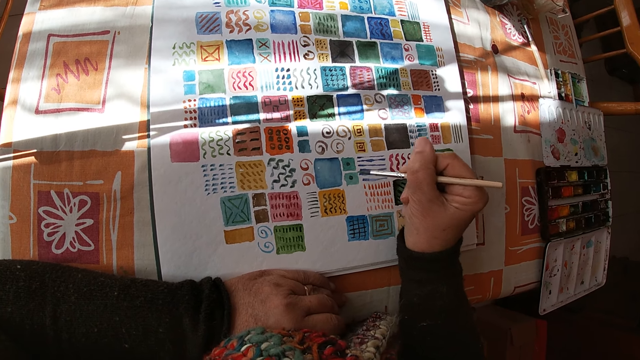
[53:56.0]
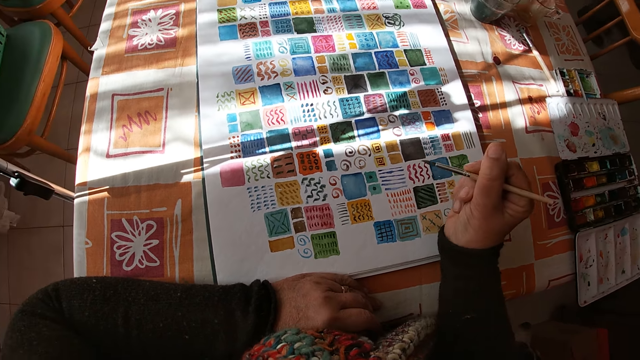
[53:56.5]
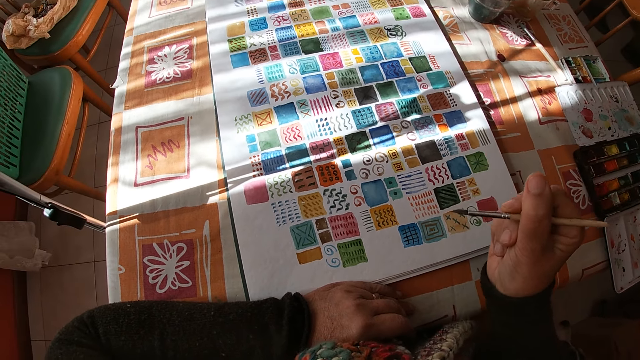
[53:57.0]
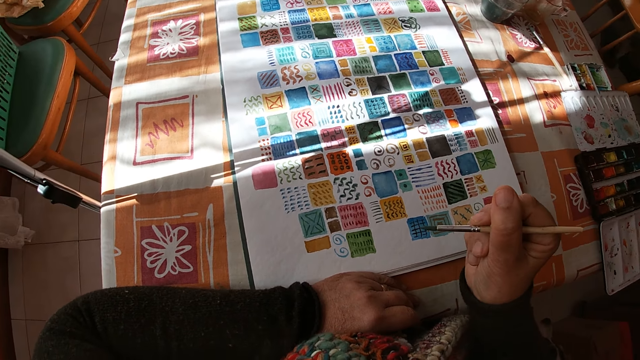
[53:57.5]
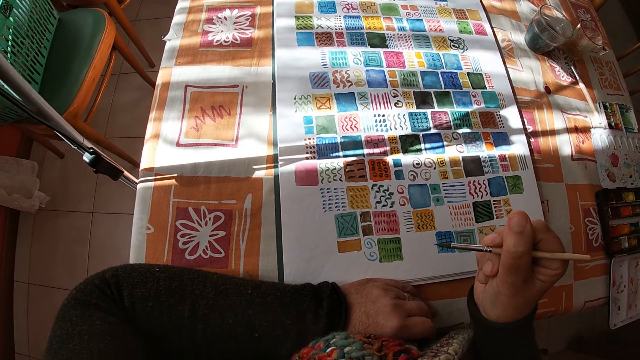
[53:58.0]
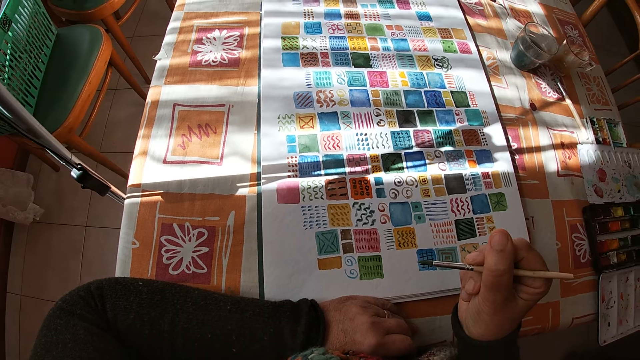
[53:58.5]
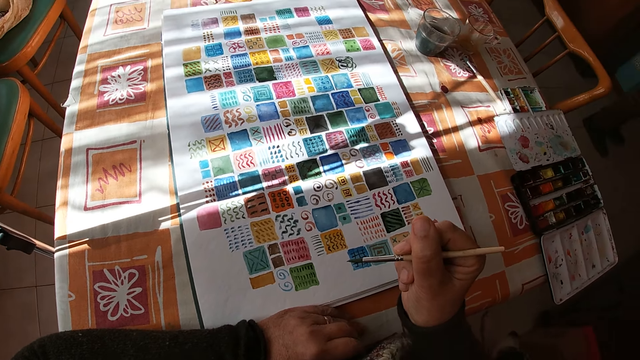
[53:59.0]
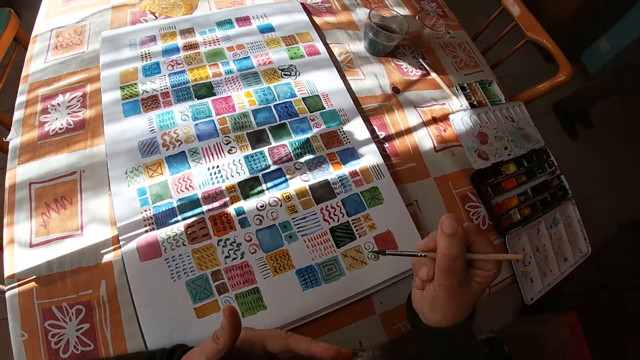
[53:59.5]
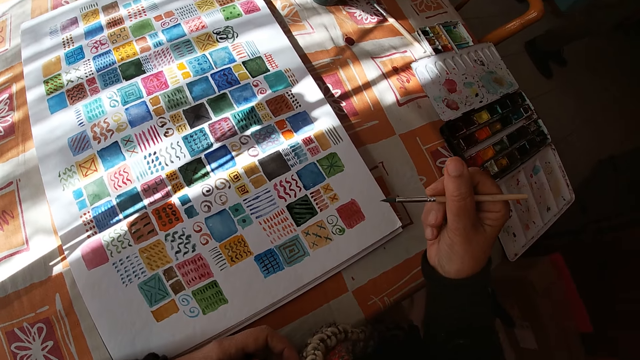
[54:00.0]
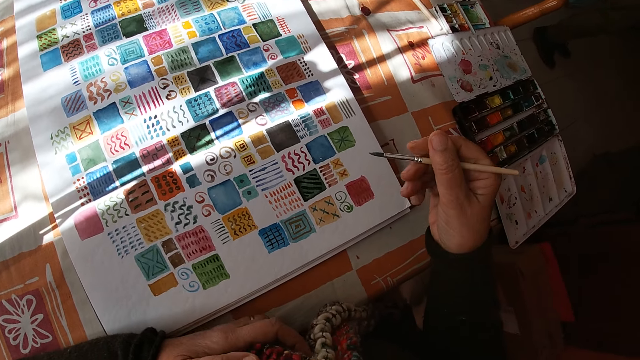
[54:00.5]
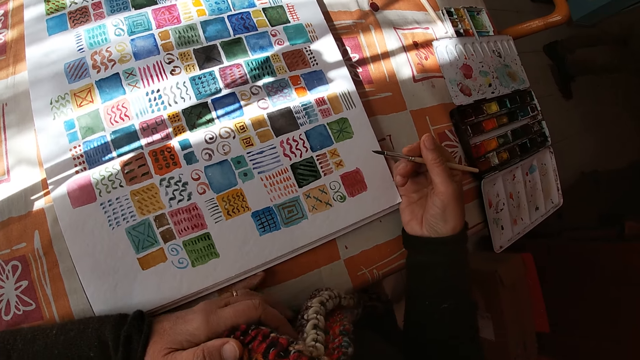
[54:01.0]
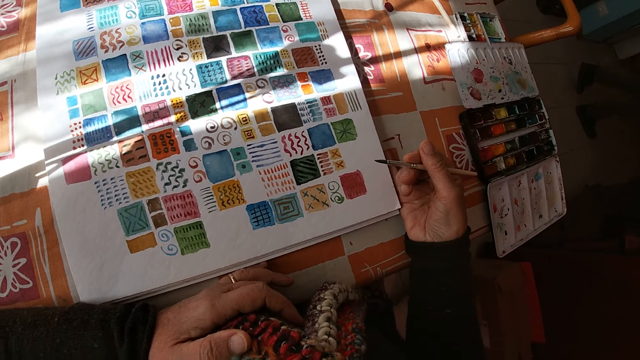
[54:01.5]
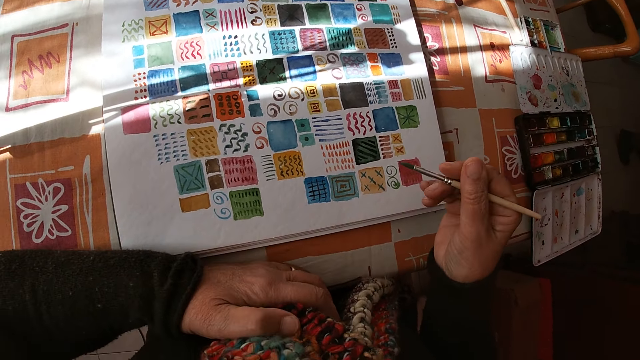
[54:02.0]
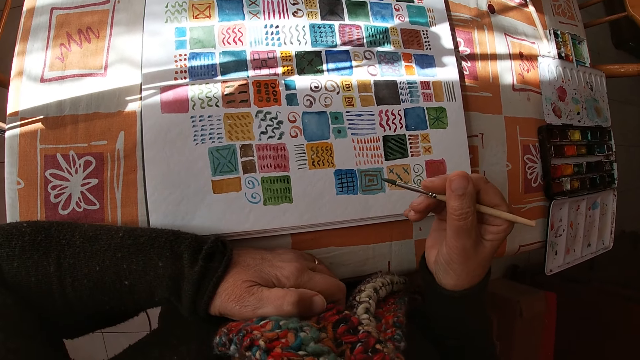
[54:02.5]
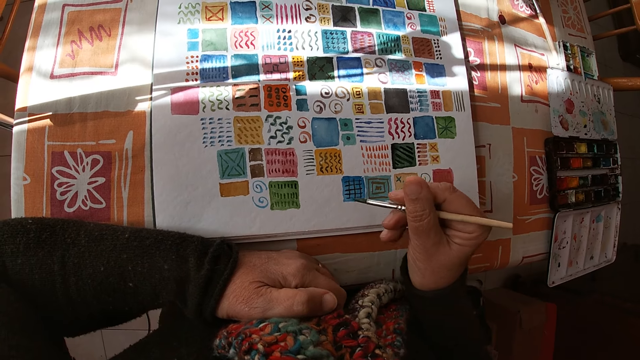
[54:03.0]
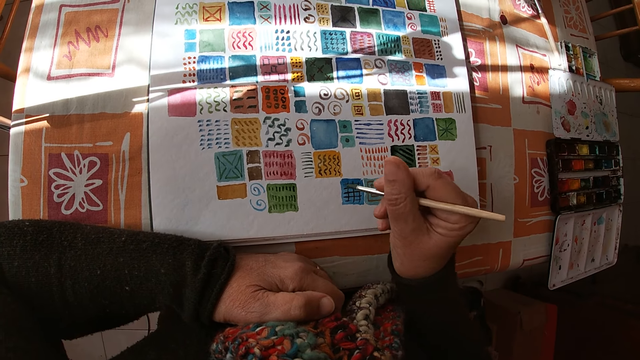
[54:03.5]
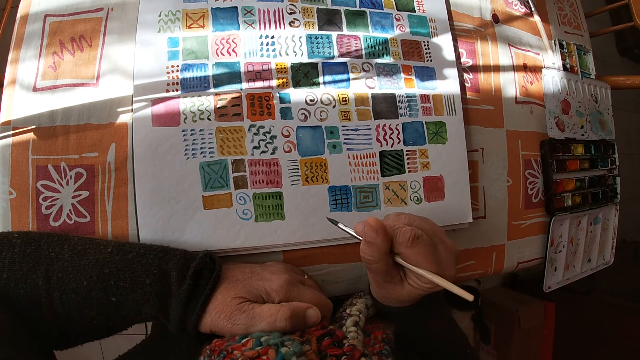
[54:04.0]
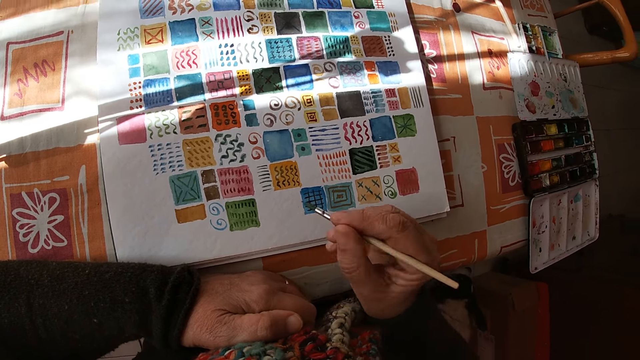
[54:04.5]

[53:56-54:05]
The camera wearer holds the paintbrush. She looks at the drawing. She adjusts the canvas pad on the table with her right hand. She moves the drawing.

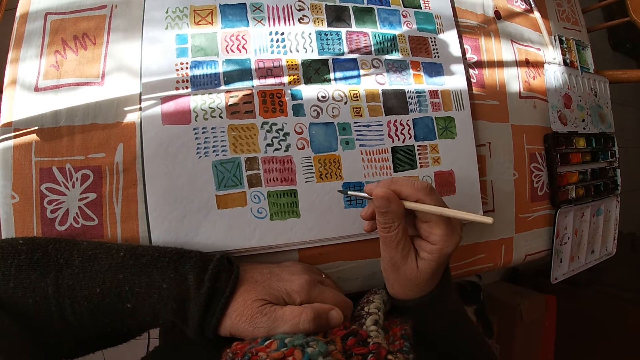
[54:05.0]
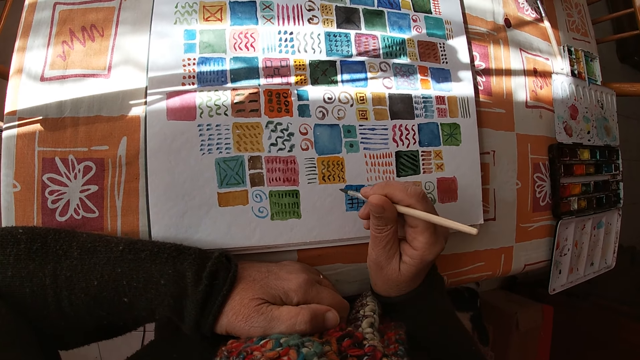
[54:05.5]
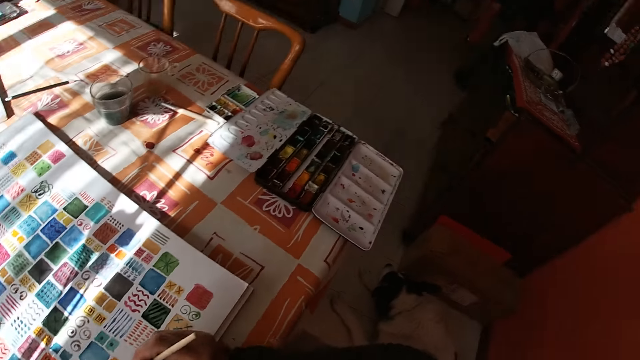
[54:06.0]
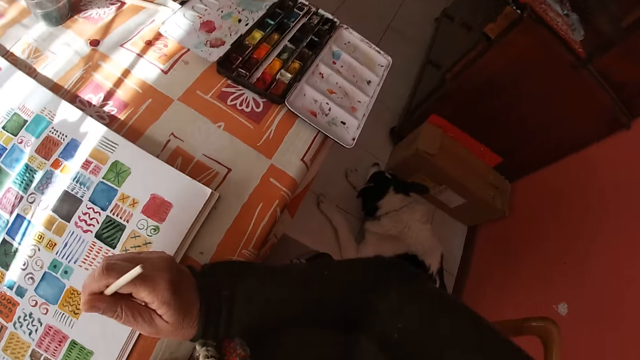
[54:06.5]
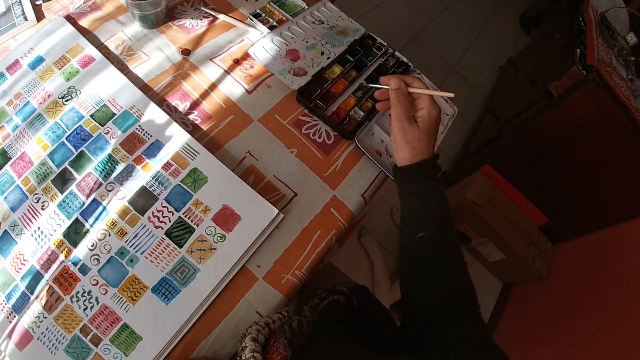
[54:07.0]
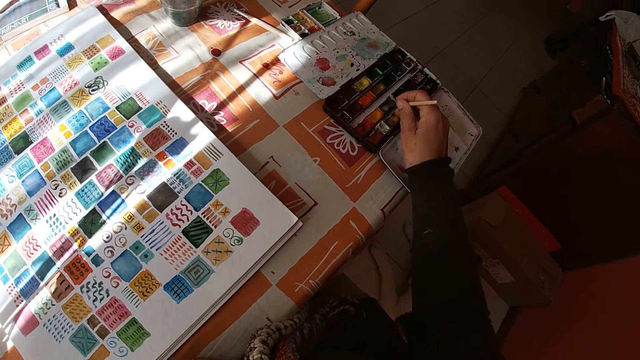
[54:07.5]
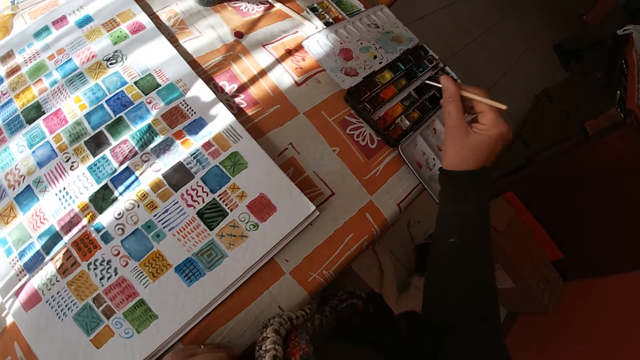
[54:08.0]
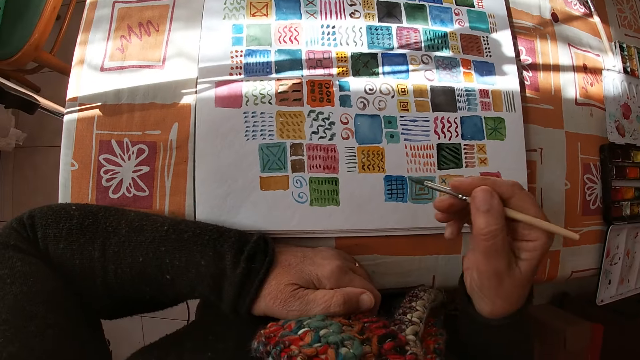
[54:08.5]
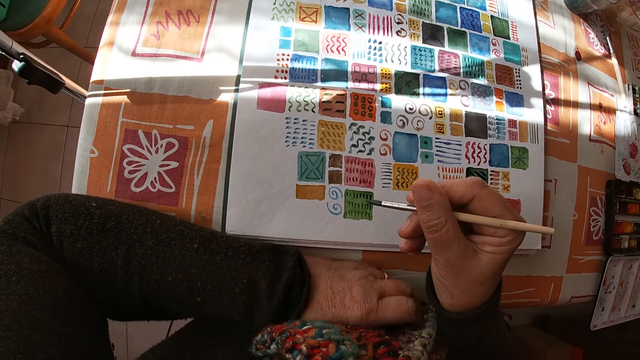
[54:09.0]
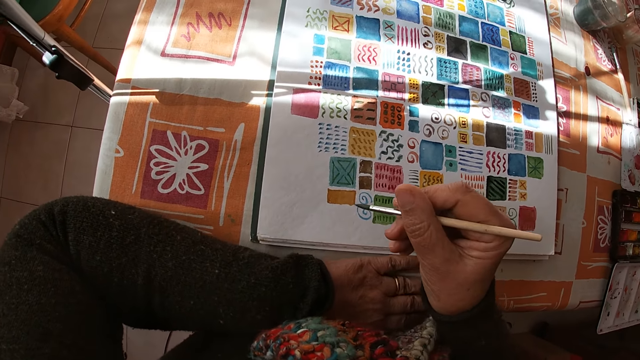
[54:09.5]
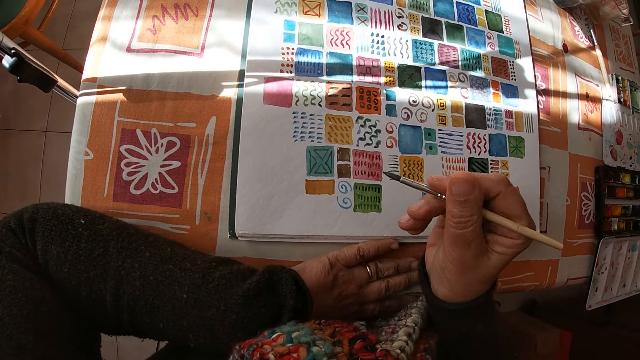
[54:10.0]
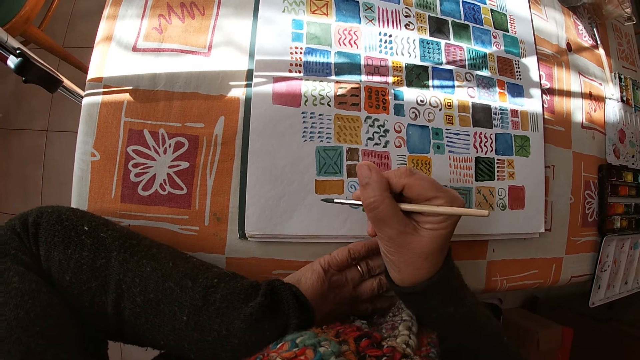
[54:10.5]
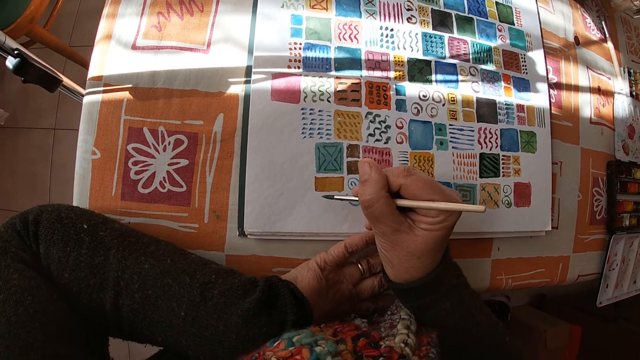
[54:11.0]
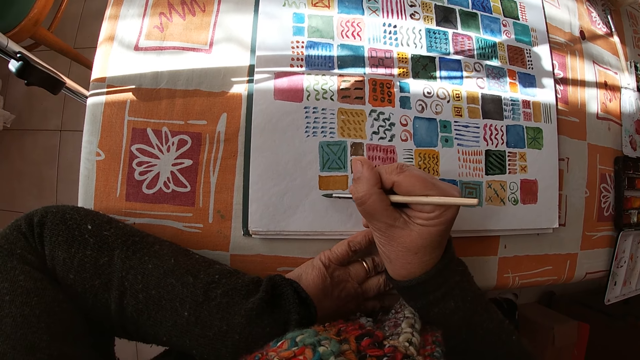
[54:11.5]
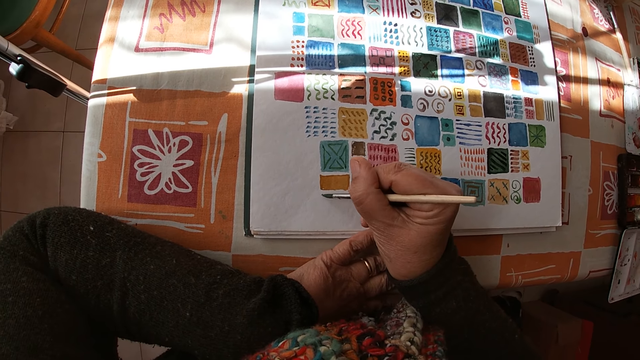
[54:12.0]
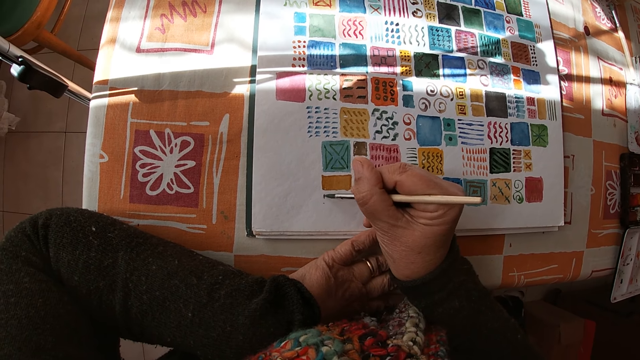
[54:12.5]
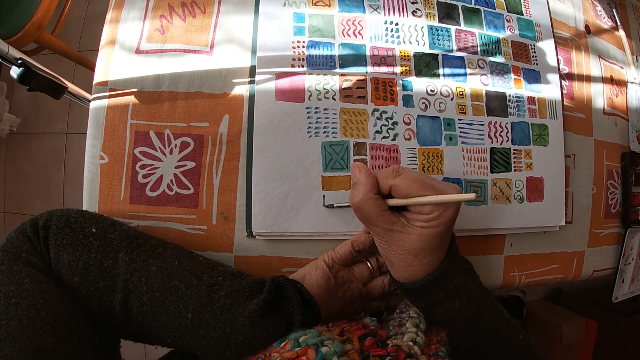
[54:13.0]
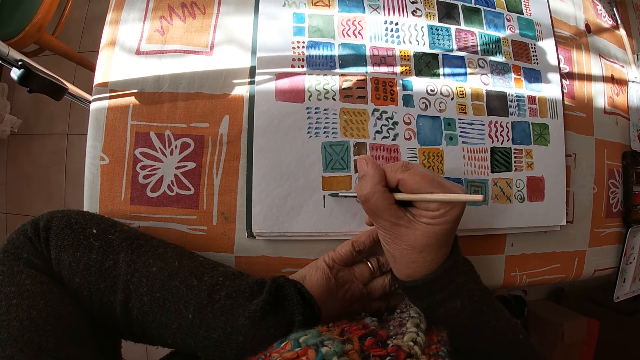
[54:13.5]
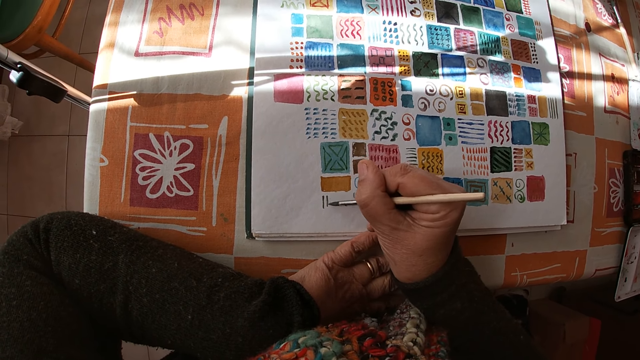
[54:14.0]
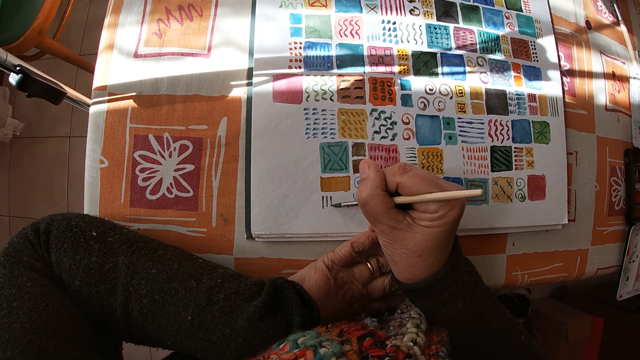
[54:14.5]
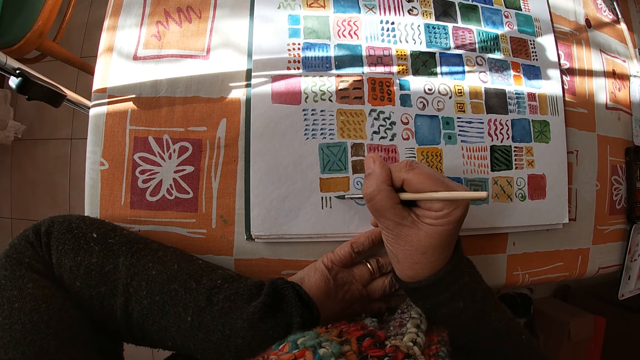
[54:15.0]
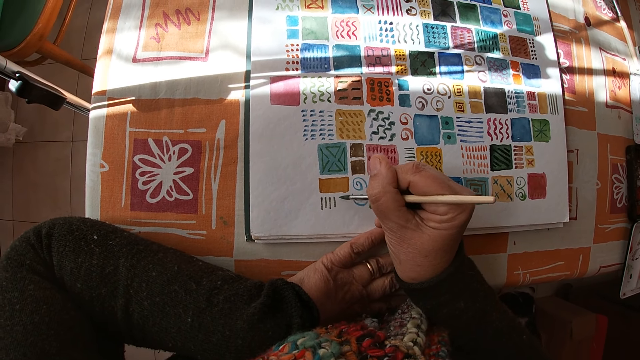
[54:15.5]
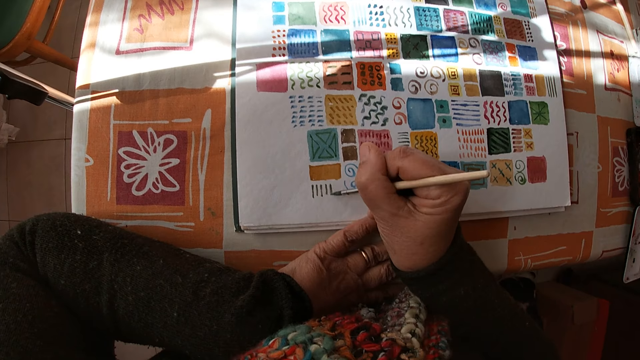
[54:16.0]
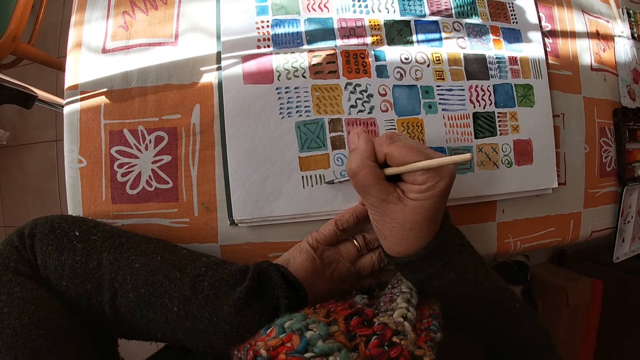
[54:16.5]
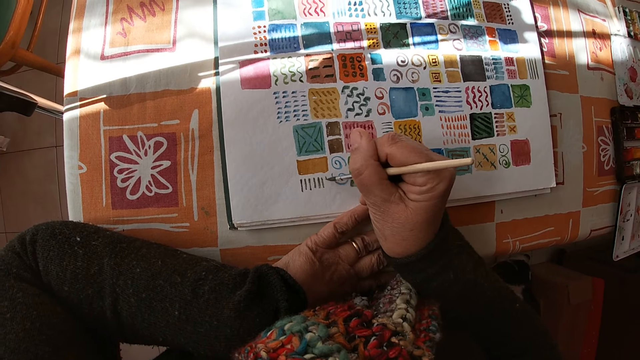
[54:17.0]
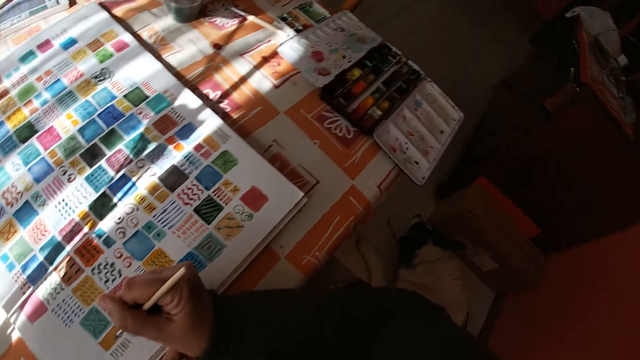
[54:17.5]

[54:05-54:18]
The camera wearer looks at the paint. She dips the paintbrush in her right hand into the color palette on the table. She holds the paintbrush. She places her left hand on the canvas pad on the table. She paints on the canvas pad on the table with the paintbrush in her right hand.
